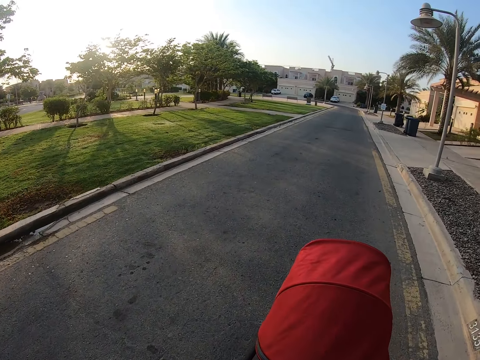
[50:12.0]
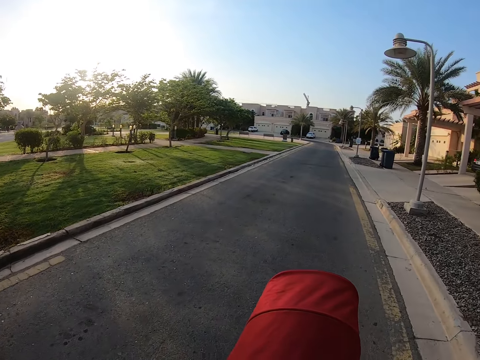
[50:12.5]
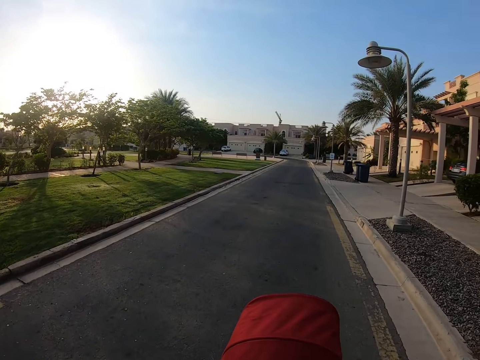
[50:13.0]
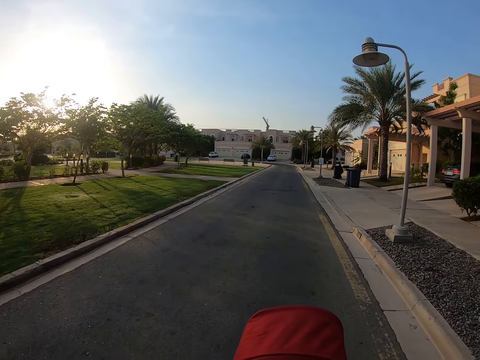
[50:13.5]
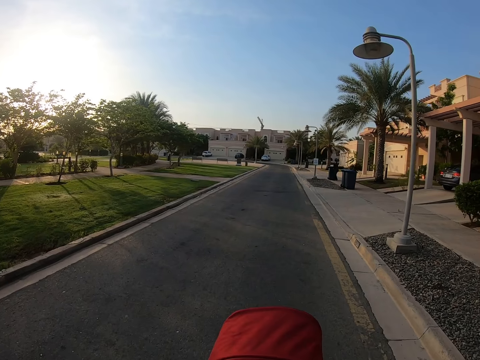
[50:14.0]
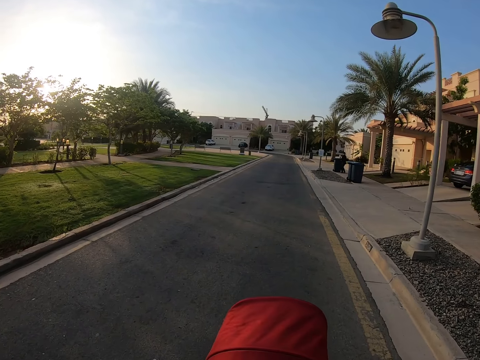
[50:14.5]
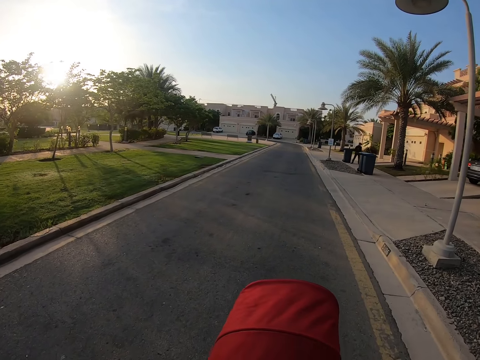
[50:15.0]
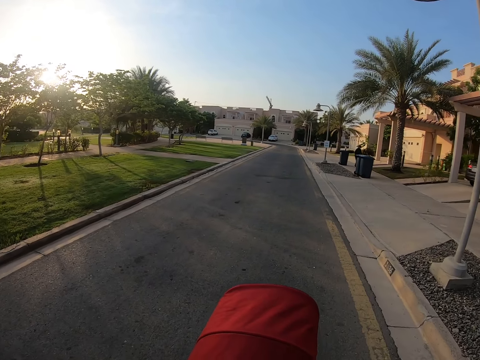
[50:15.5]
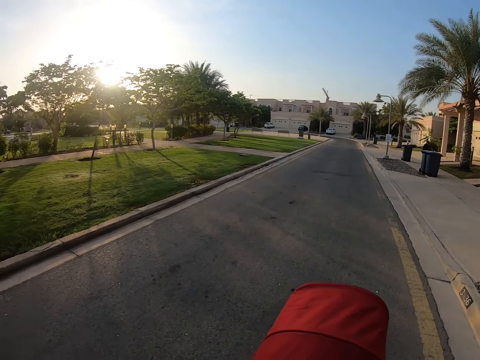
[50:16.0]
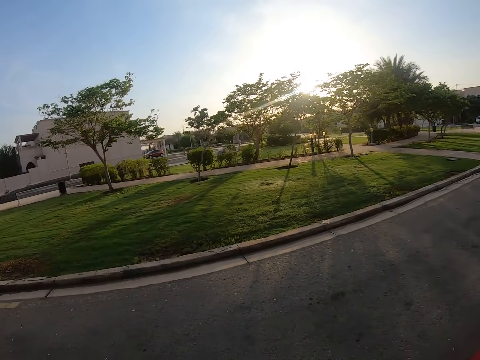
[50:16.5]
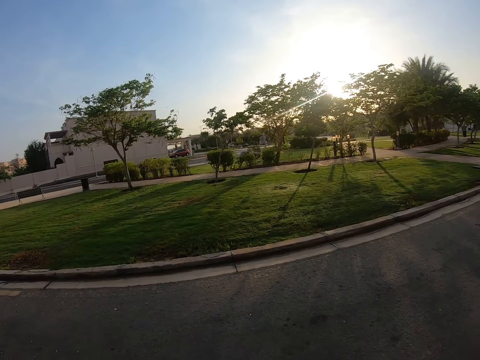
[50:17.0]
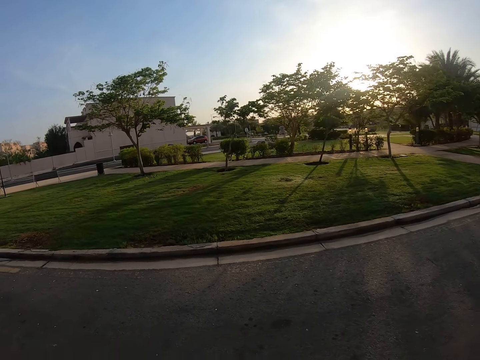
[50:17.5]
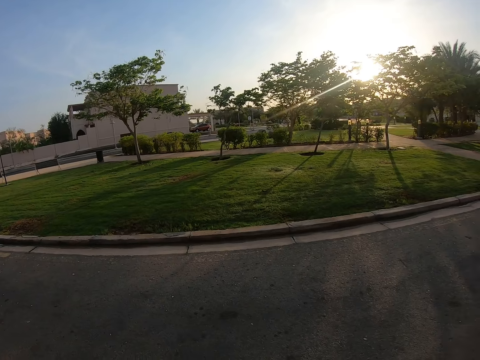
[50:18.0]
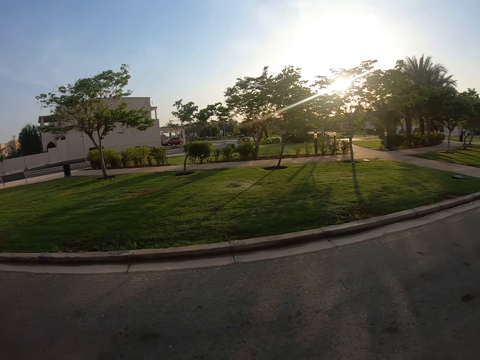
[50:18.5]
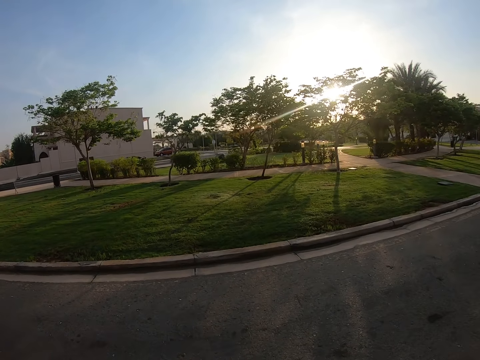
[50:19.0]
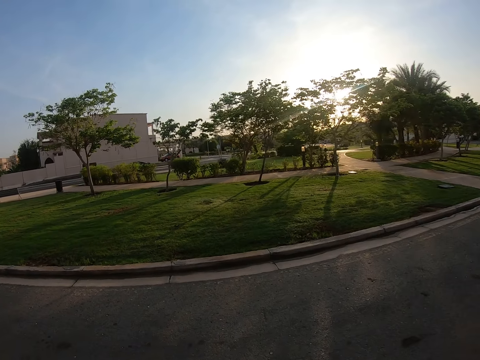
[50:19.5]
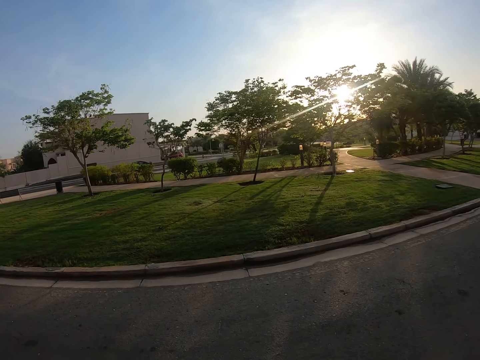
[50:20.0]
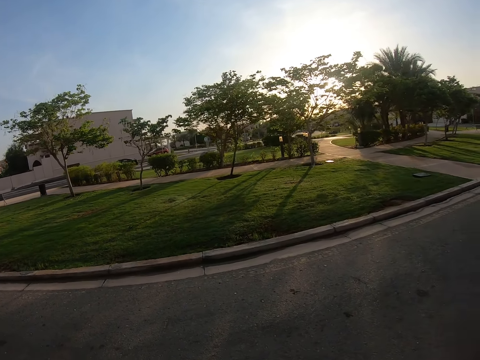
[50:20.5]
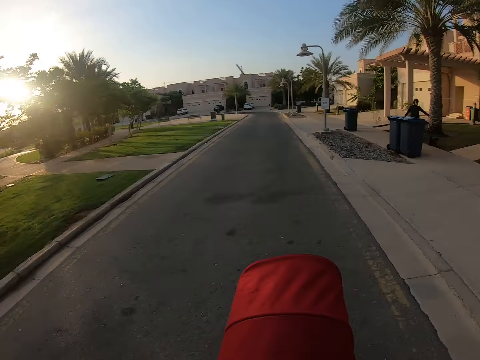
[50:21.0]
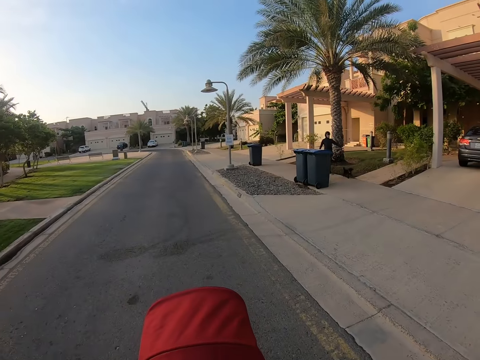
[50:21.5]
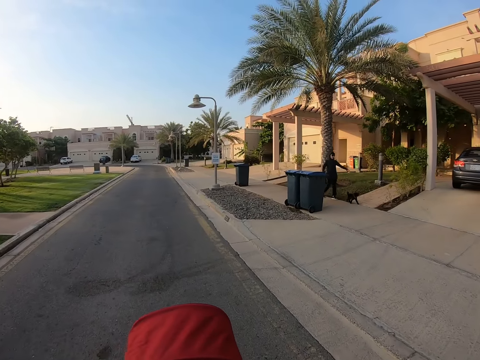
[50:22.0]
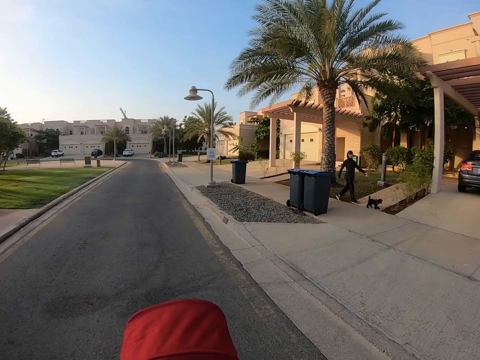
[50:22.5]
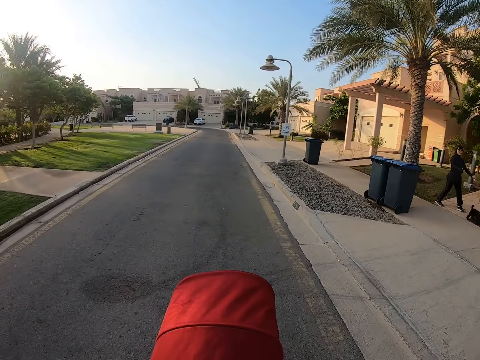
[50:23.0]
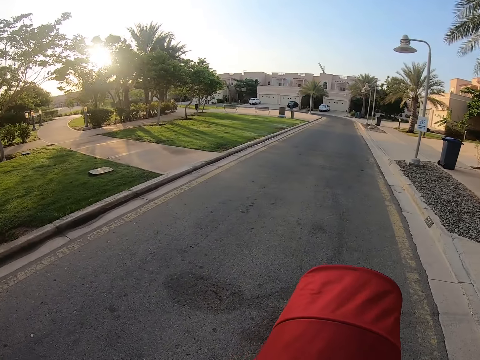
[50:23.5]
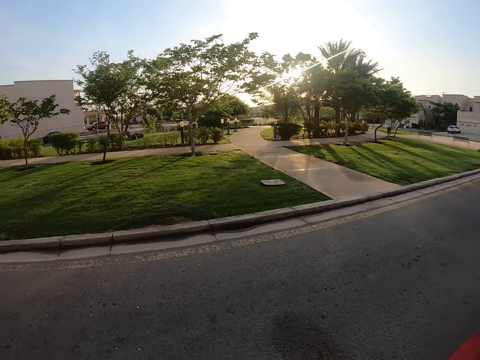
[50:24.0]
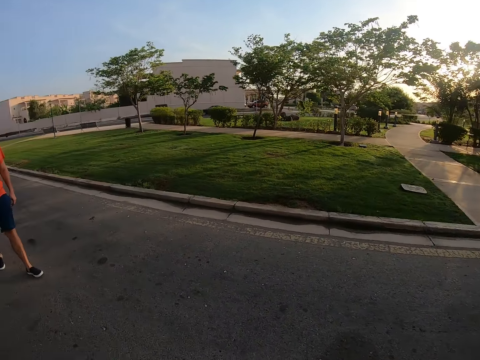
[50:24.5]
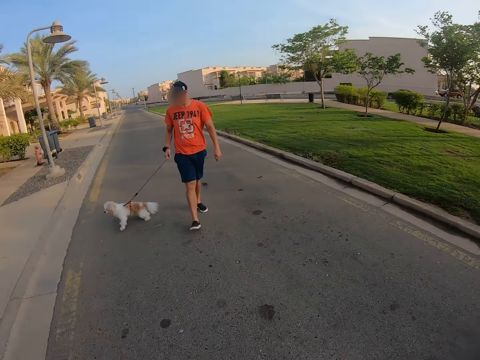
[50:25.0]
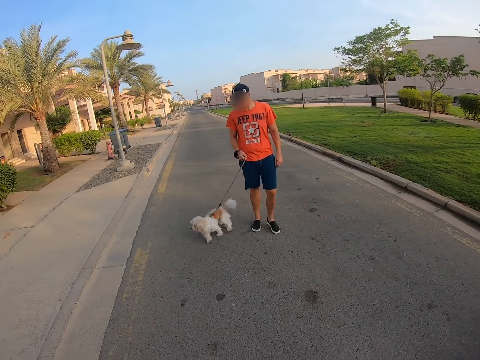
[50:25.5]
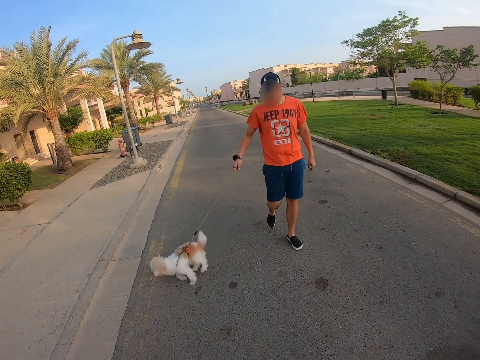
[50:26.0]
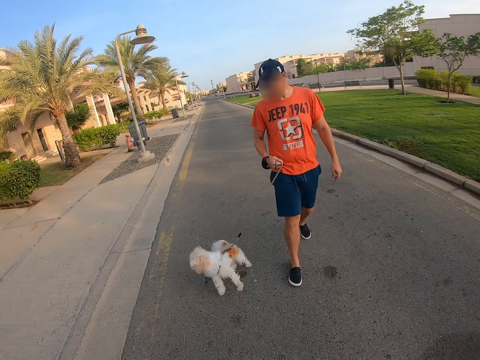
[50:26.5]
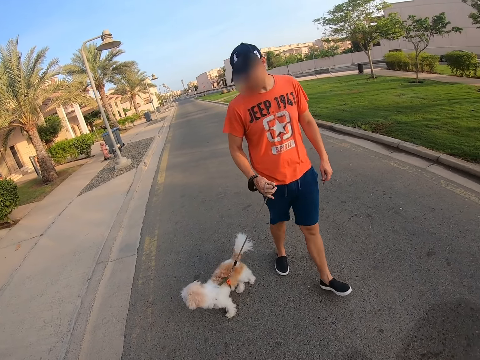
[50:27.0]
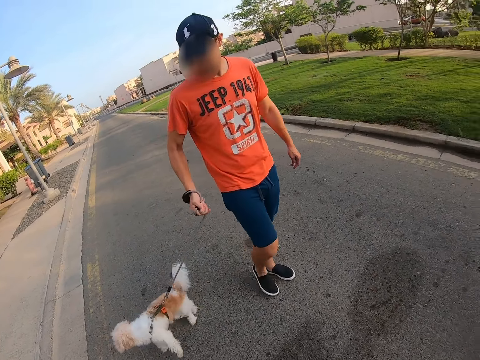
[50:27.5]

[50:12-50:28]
The camera wearer looks across the road on the left. They move a baby stroller. They turn around. They look behind at a man.

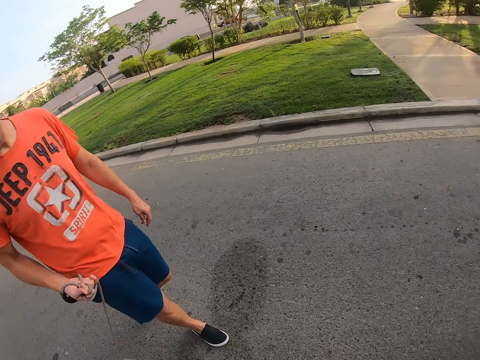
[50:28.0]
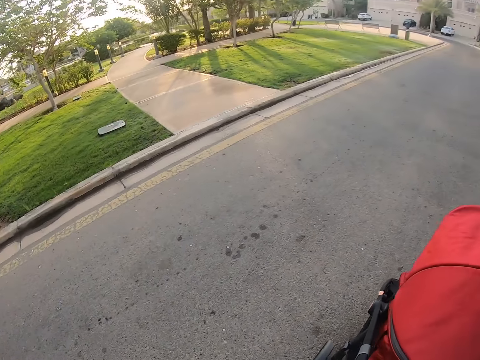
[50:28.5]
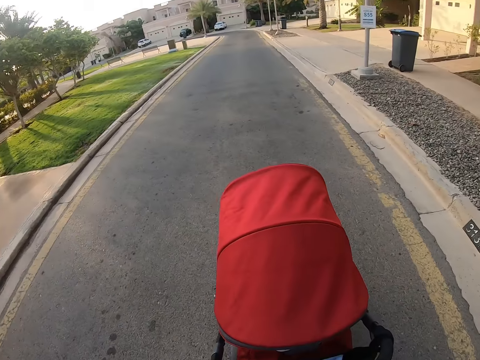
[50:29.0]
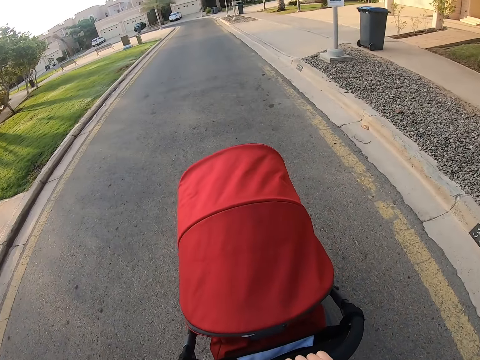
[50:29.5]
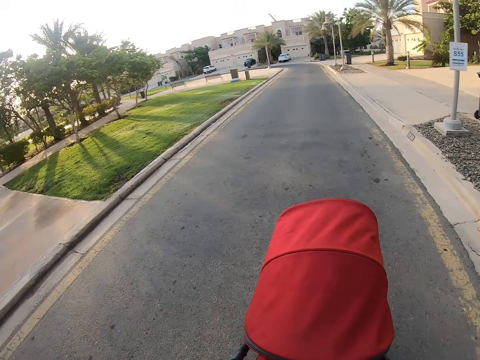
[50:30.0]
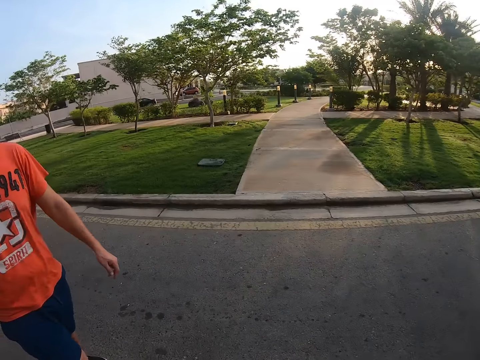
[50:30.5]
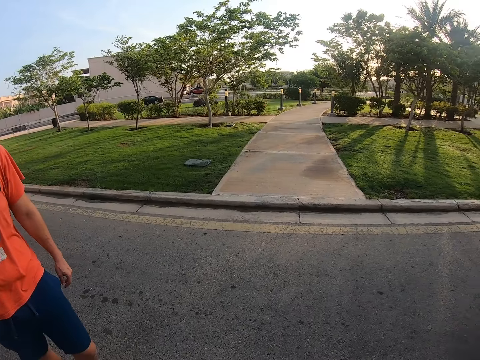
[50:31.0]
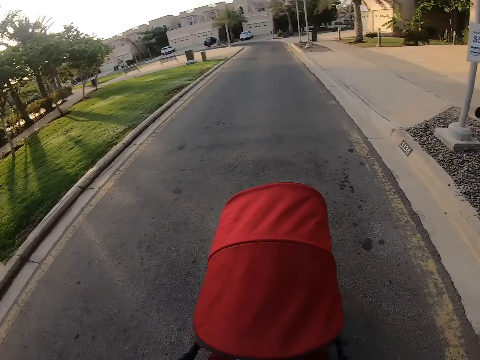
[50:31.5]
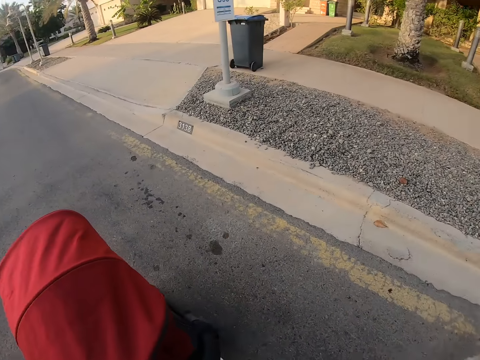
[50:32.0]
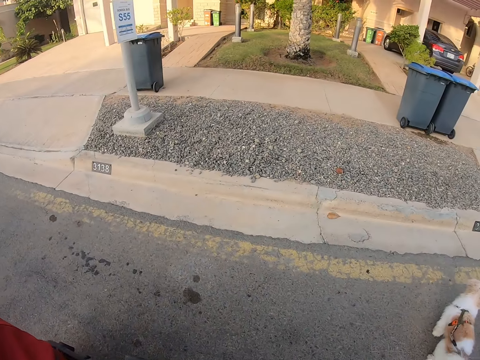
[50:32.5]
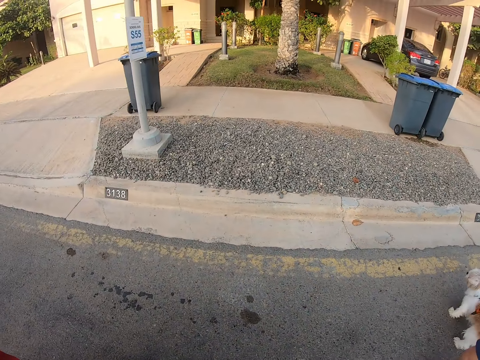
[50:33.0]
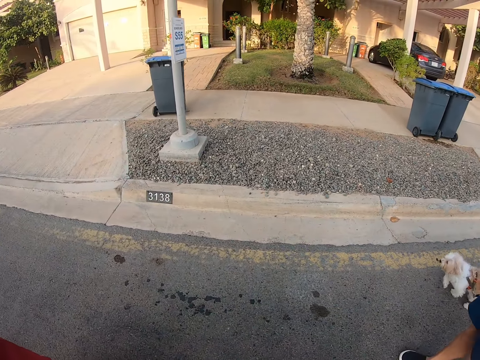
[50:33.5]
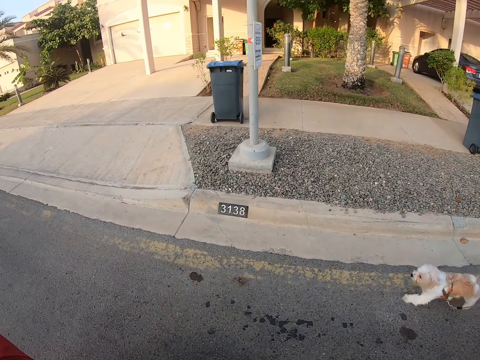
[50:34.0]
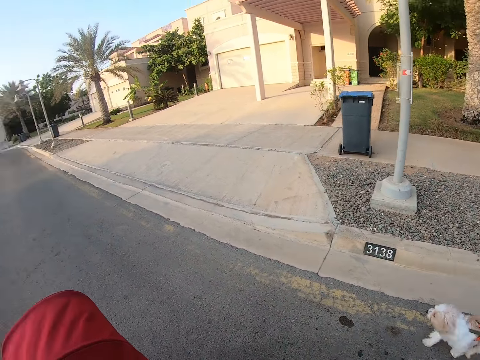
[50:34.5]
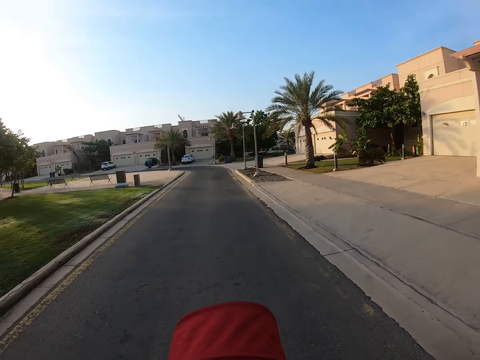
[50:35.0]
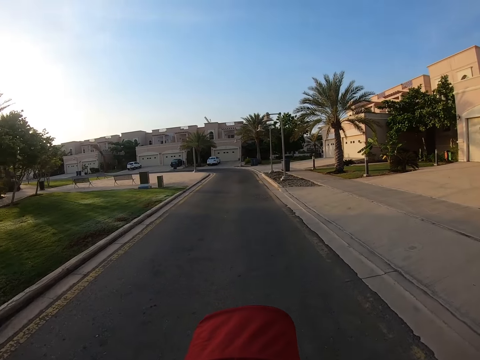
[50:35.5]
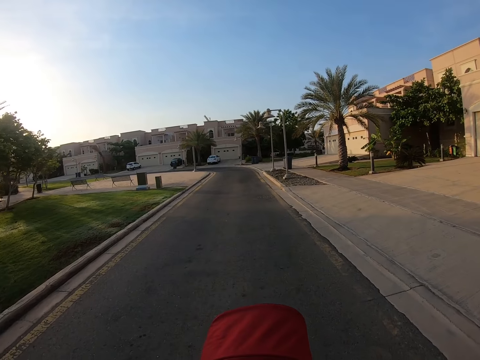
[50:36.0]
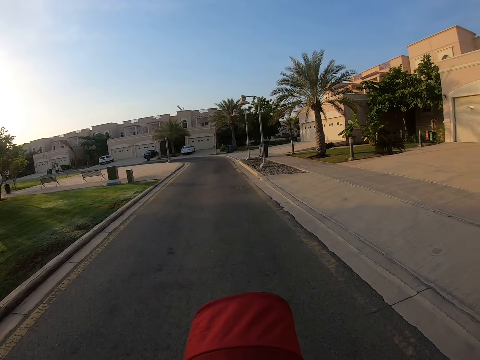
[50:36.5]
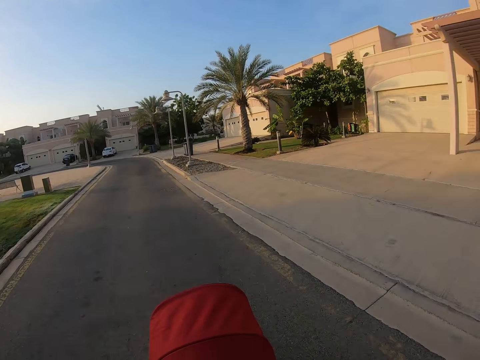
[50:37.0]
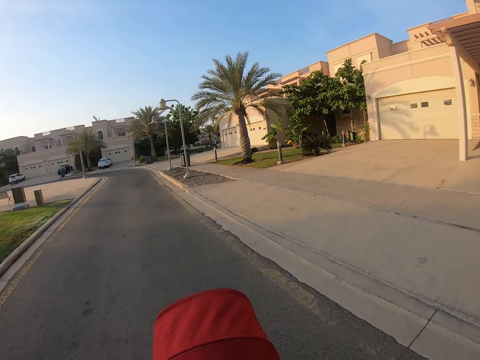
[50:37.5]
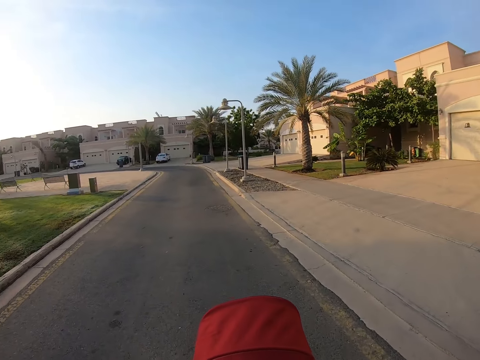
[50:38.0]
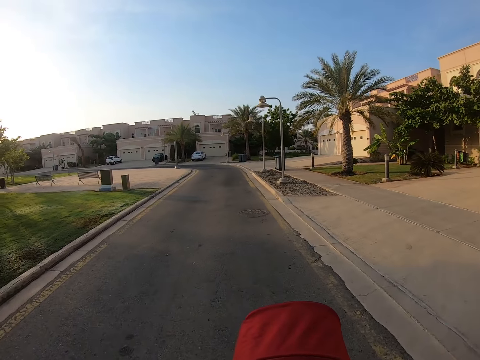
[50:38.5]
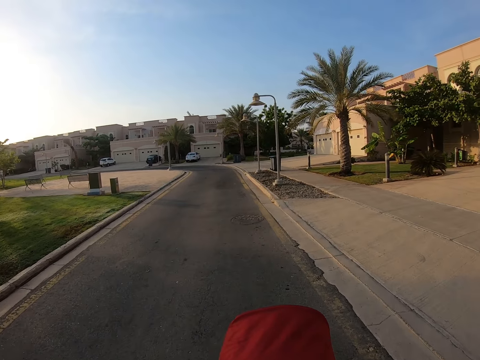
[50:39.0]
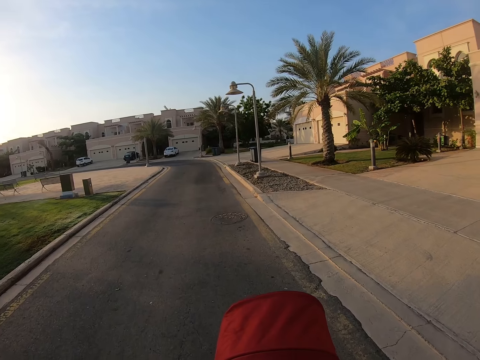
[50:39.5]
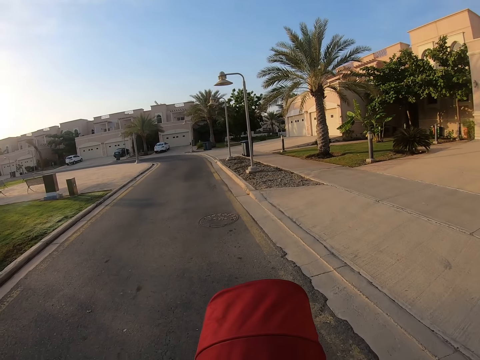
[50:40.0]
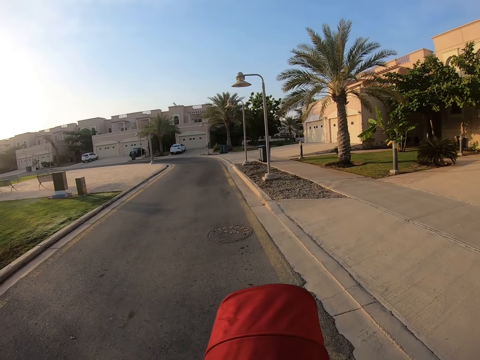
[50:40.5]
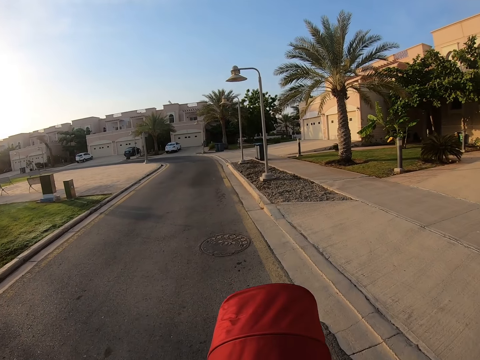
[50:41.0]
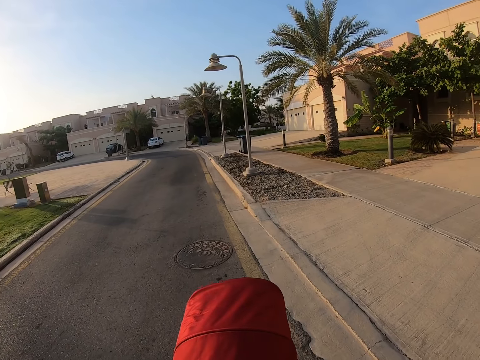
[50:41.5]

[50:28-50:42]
The camera wearer pushes a baby stroller on the road. They look behind at a man. They look to the right. They move the baby stroller.
